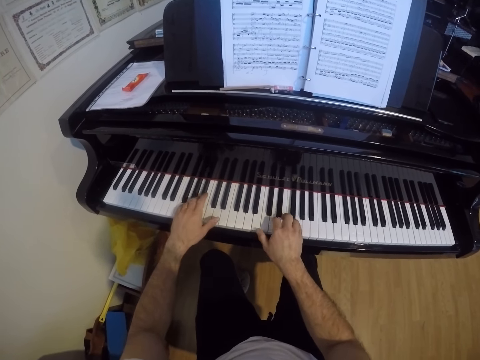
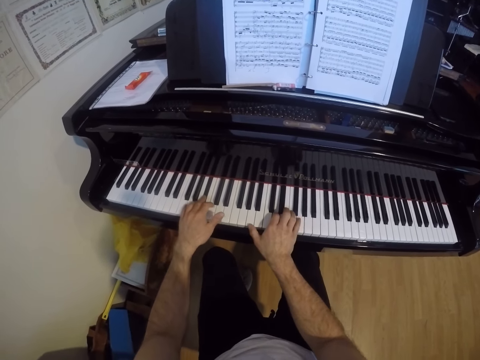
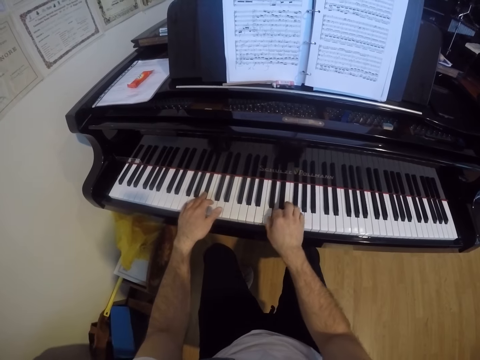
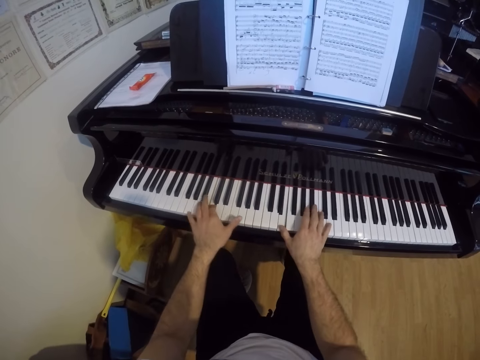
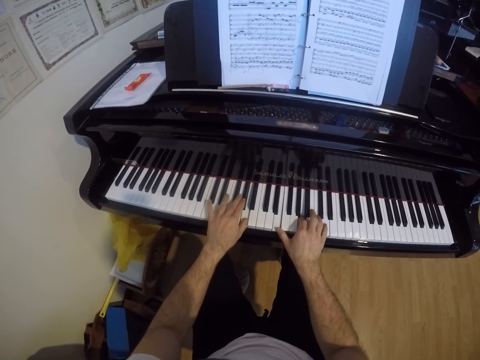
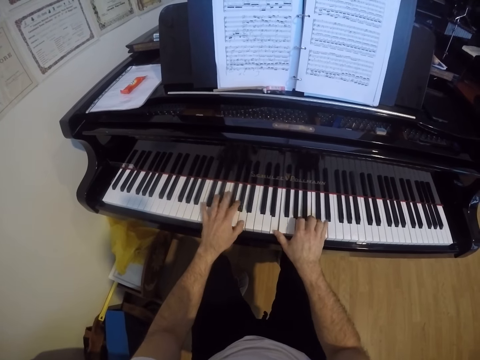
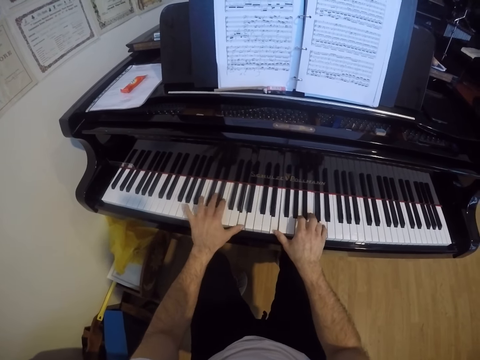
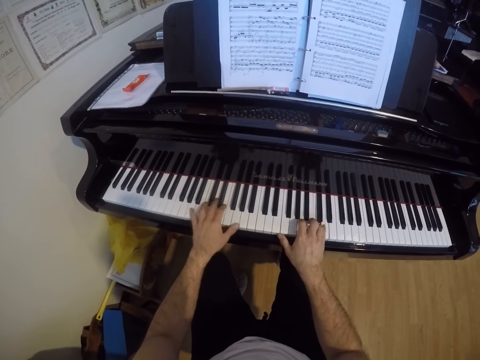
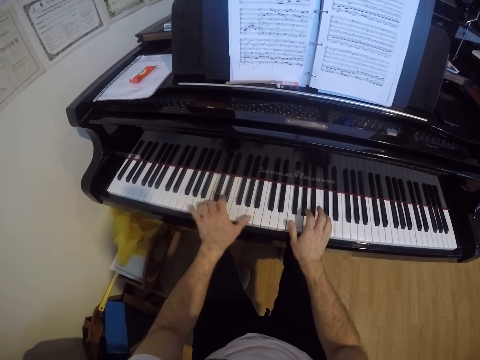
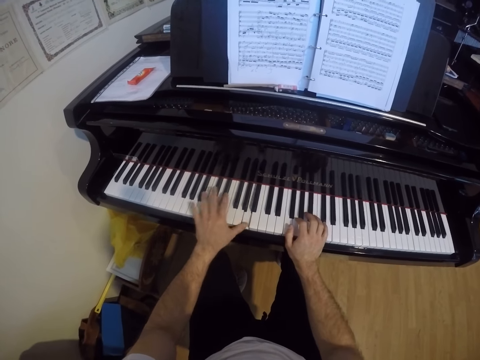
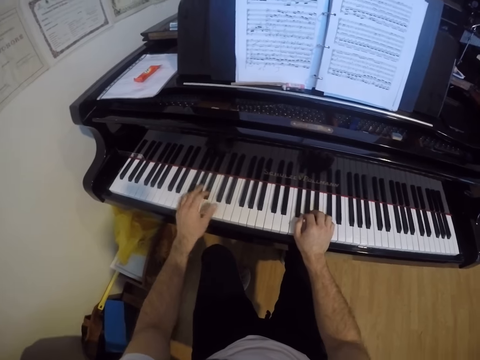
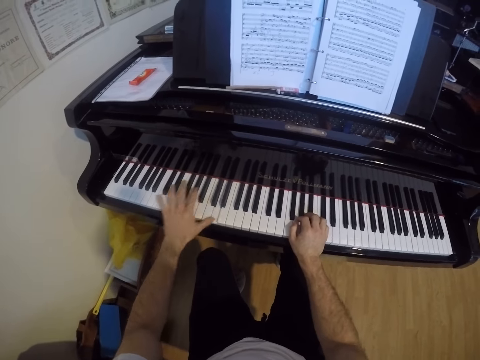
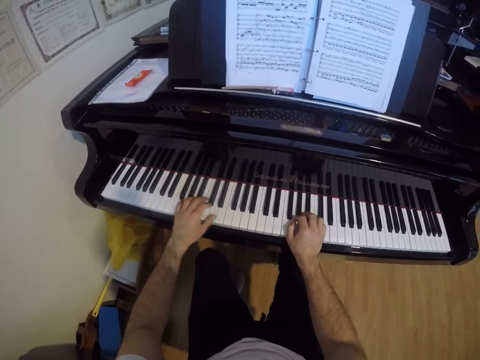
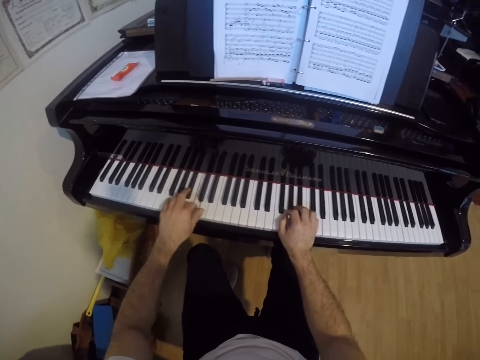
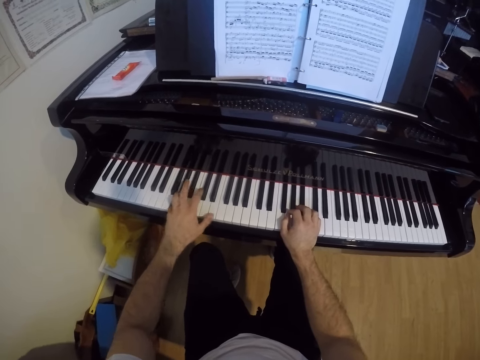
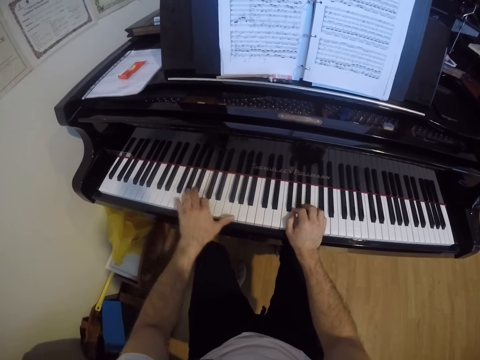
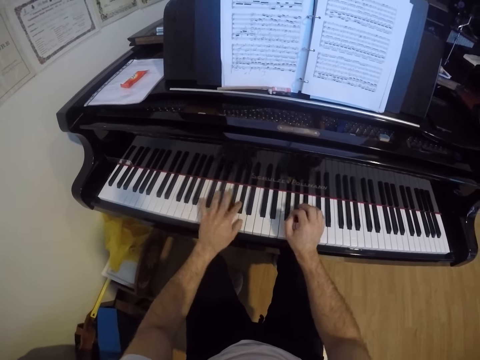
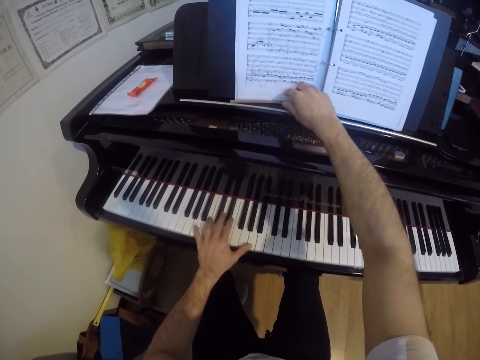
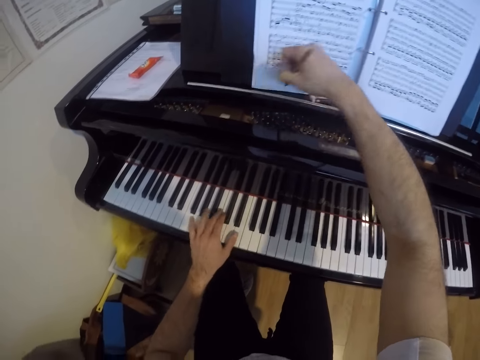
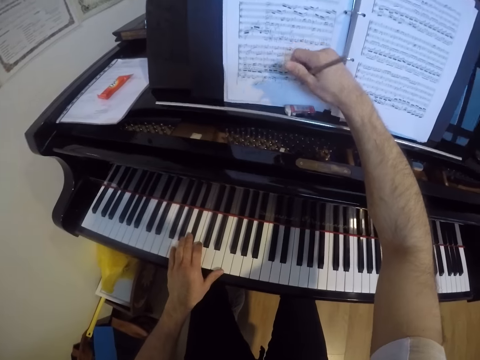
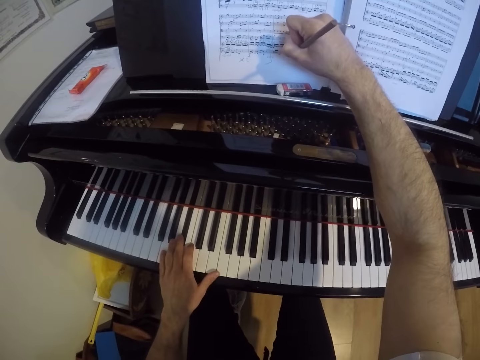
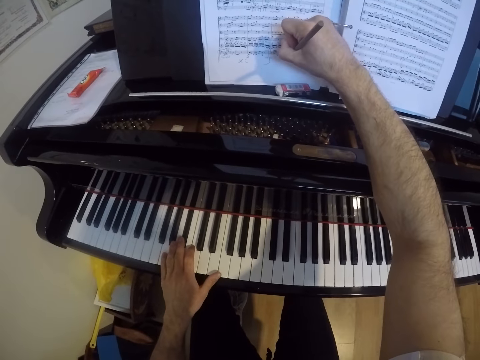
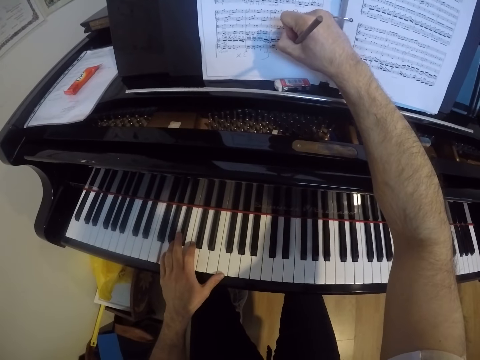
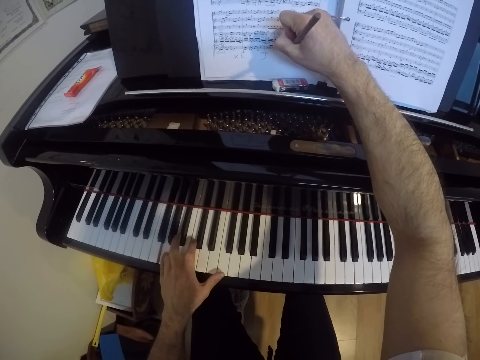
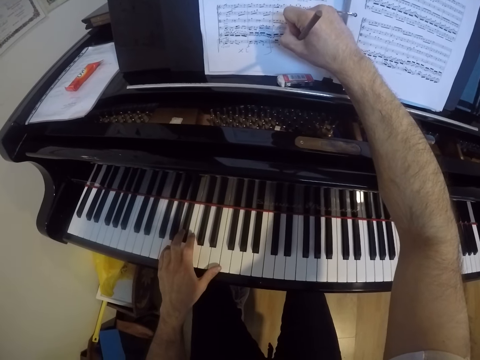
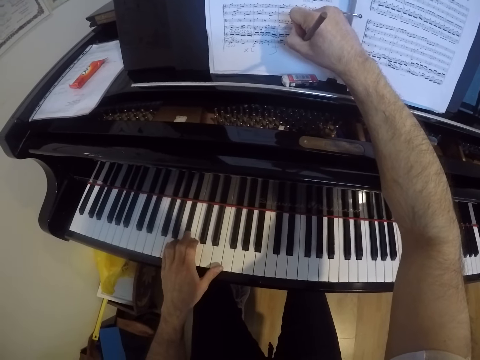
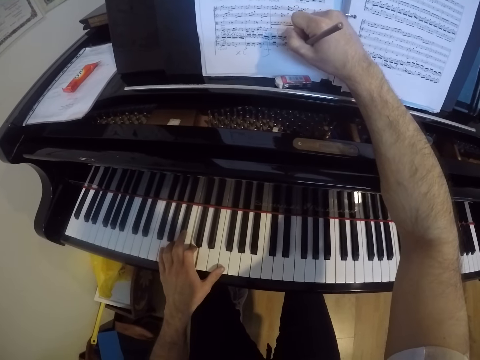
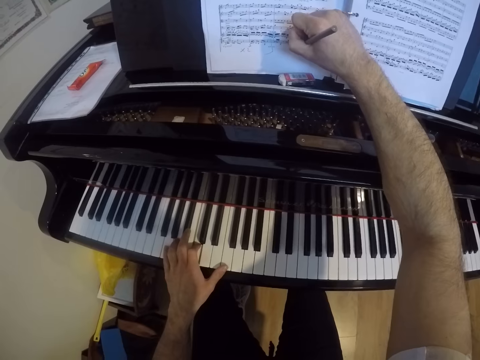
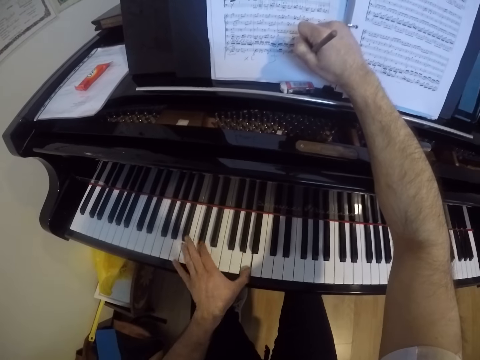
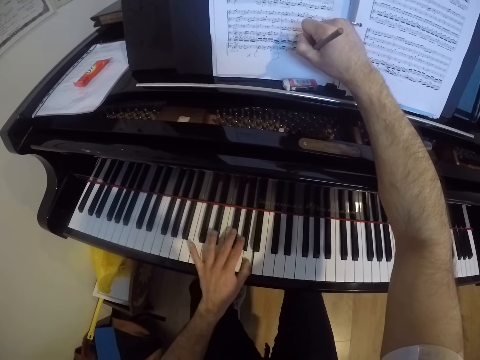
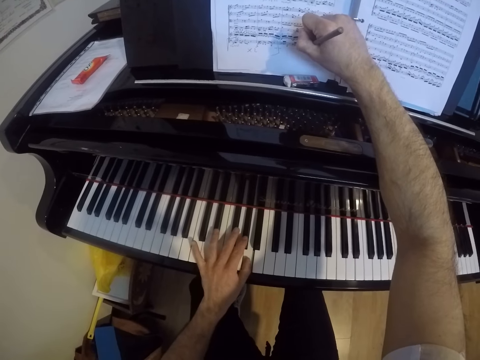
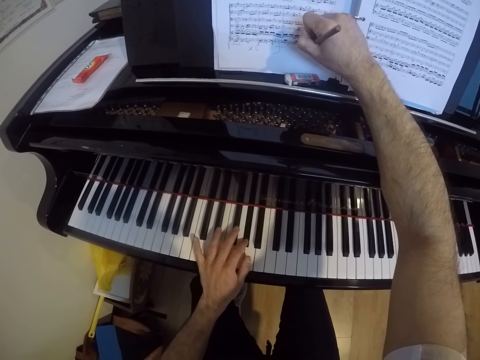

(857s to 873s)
The camera wearer picks up the pencil from the top board with his right hand. He plays the piano with his left hand. He writes on the score sheet with the pencil in his right hand. He plays the piano with his left hand.

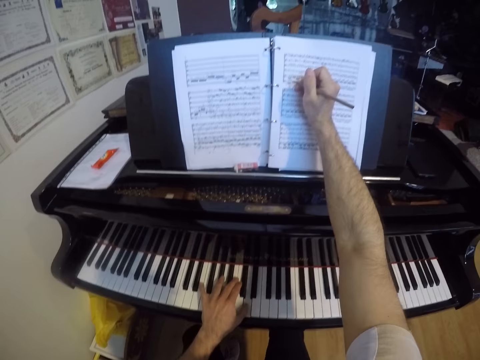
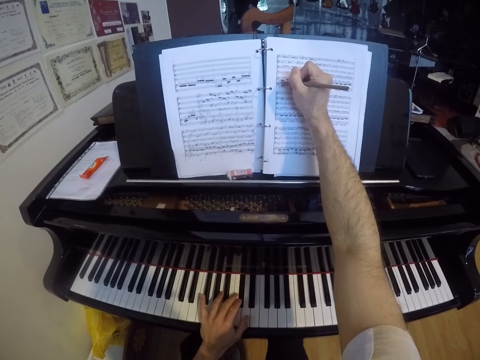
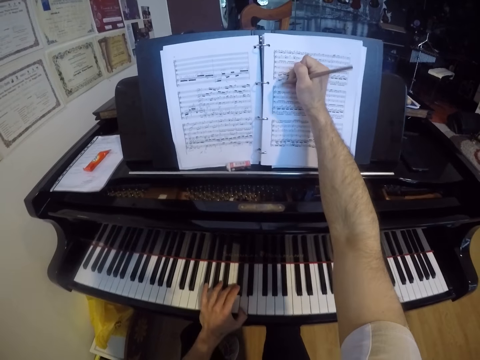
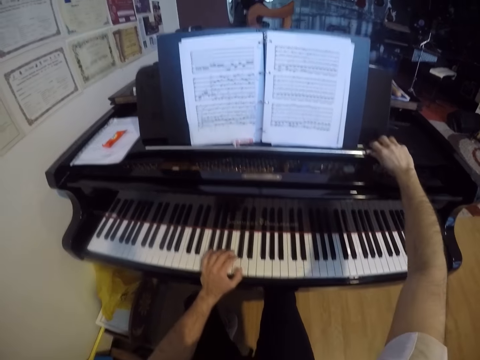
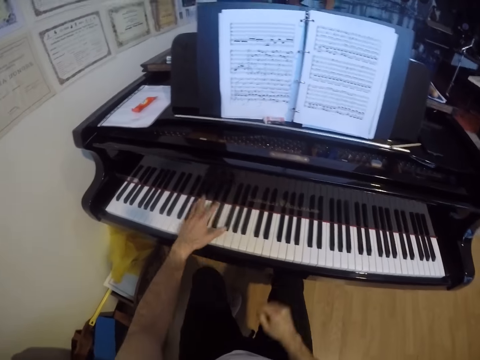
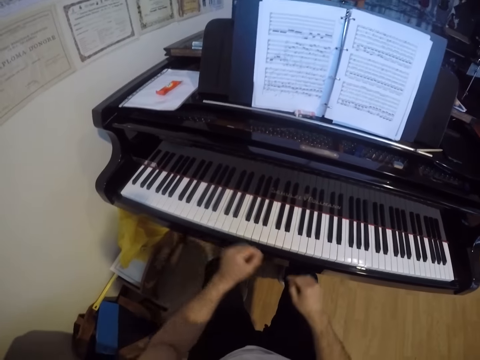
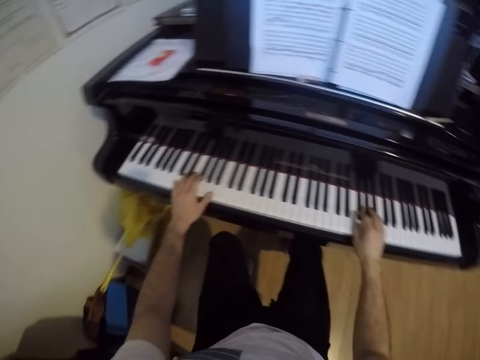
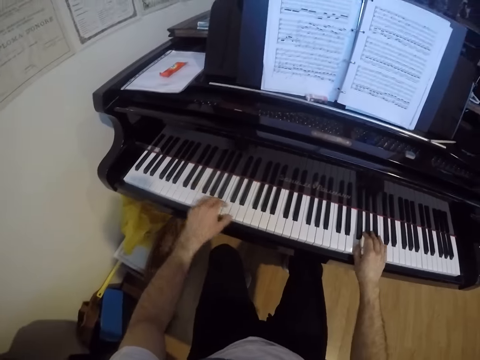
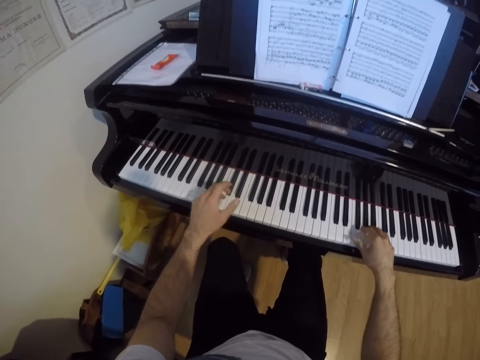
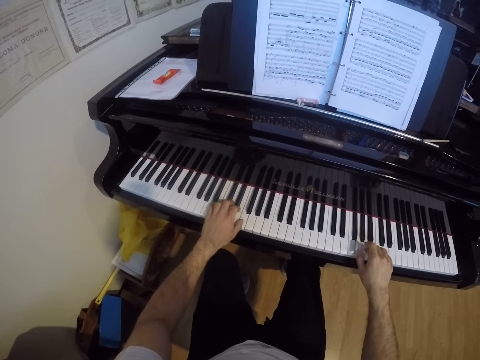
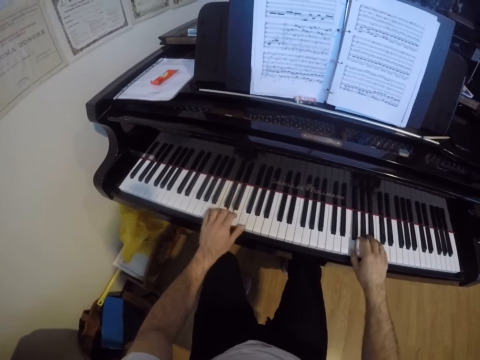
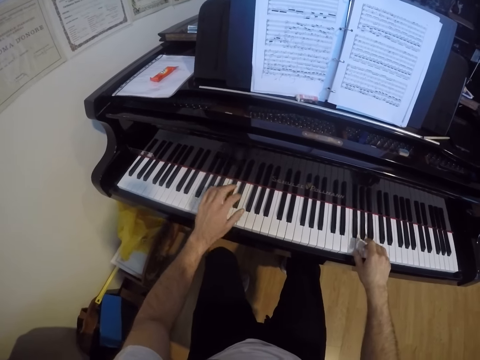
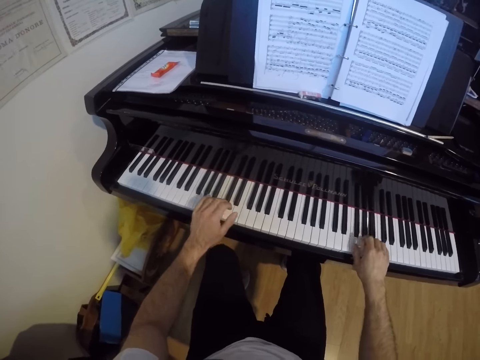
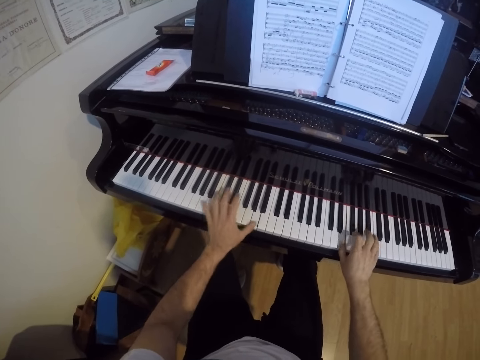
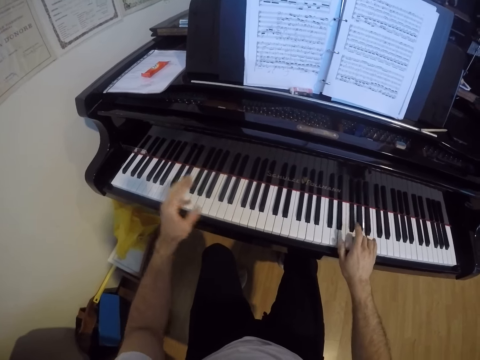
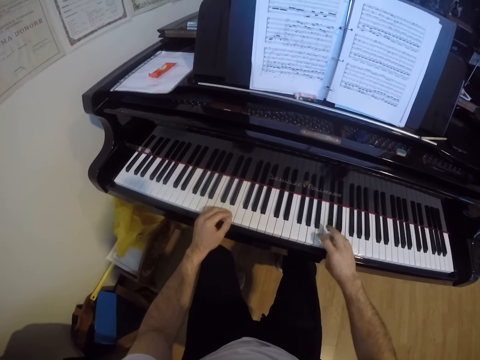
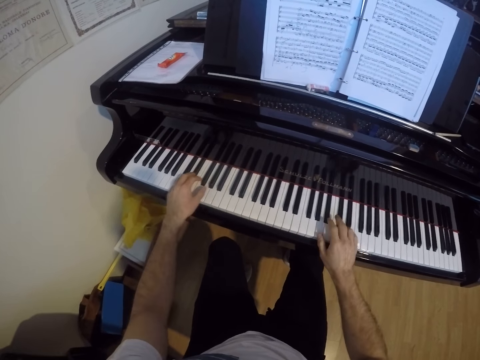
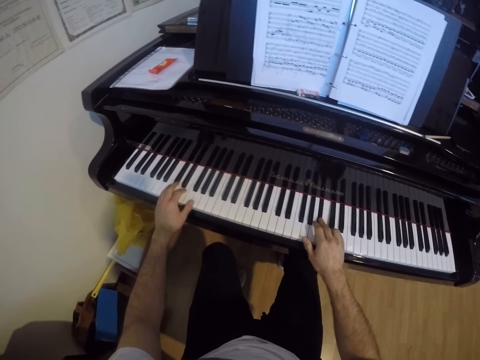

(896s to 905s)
The camera wearer drops the pencil on the top board with his right hand. He plays the piano with both hands.

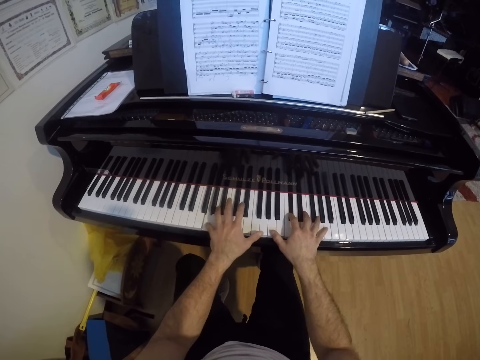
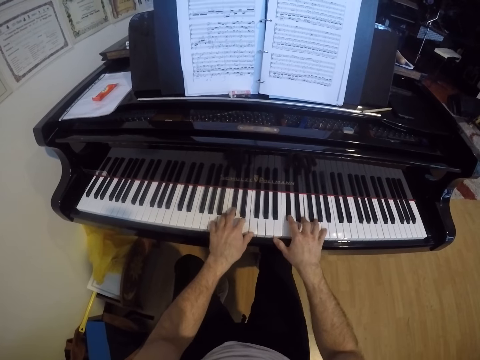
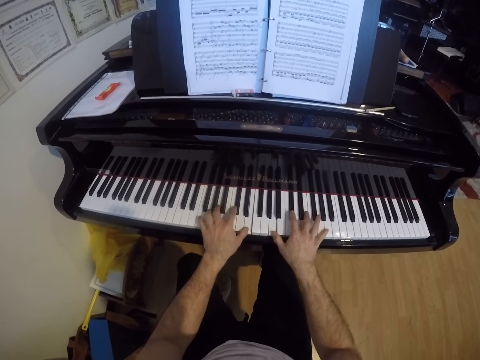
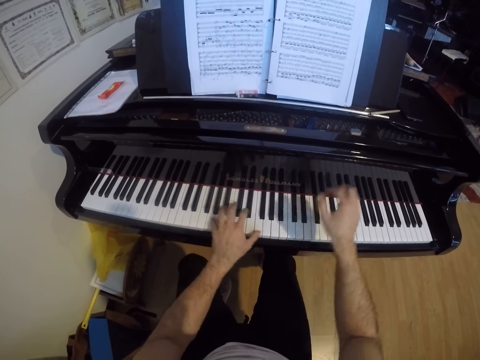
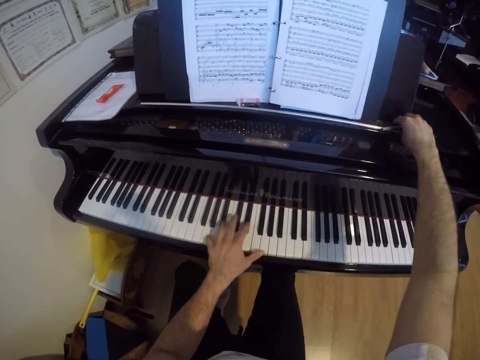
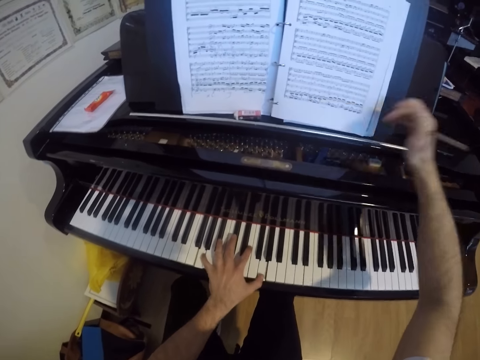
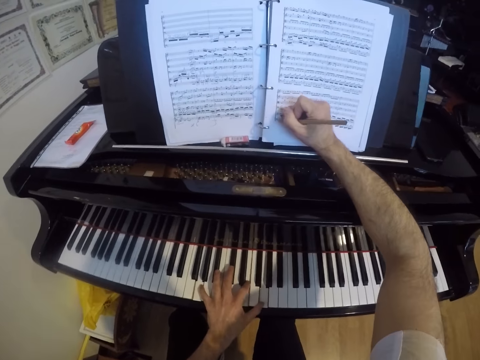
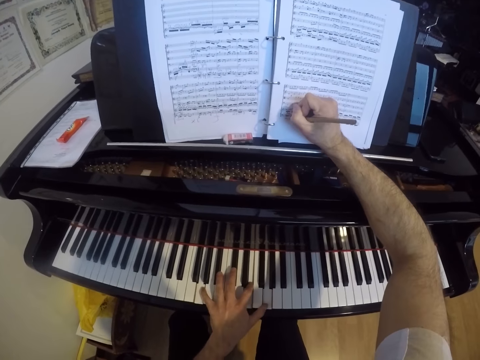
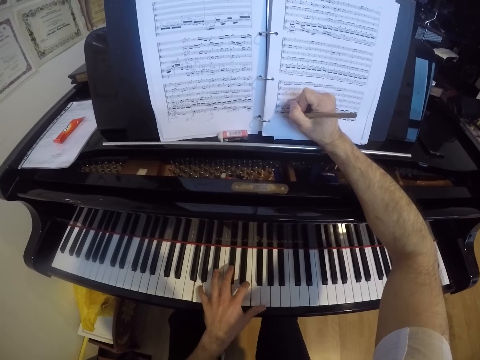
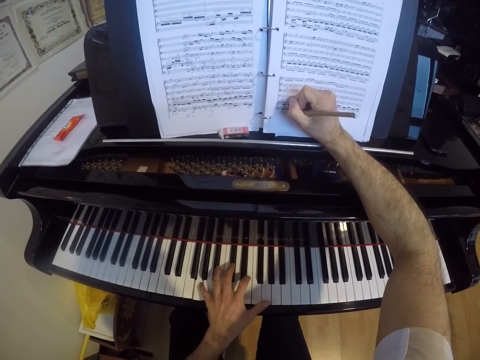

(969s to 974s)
The camera wearer plays the piano with his left hand. He picks up the pencil from the top board with his right hand. He writes on the score sheet with the pencil in his right hand.
